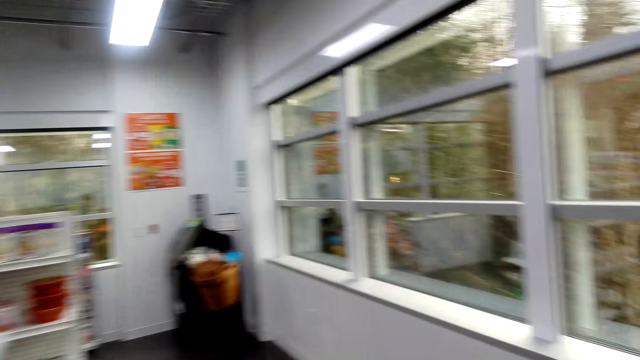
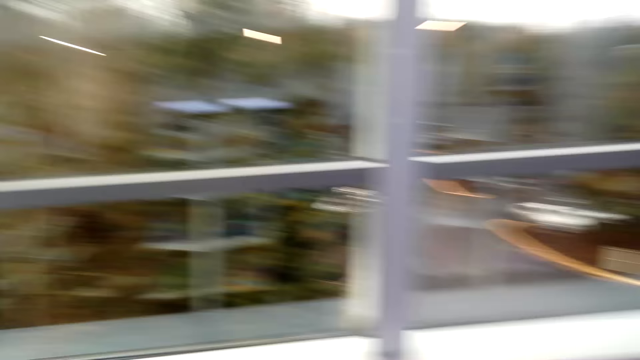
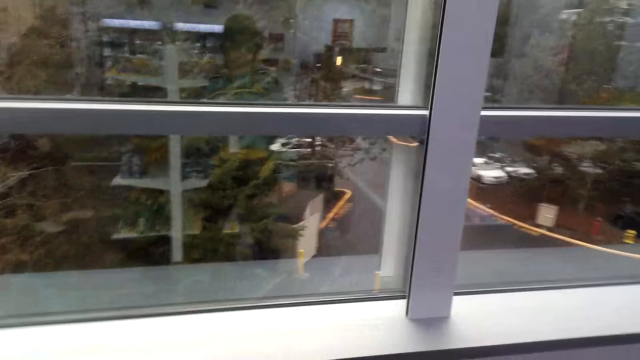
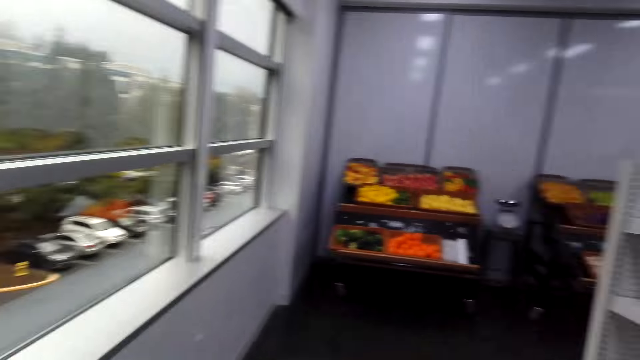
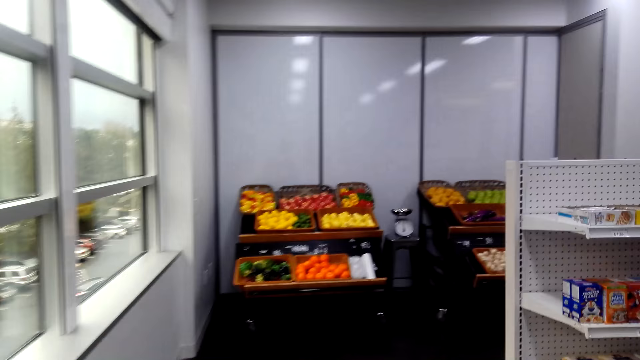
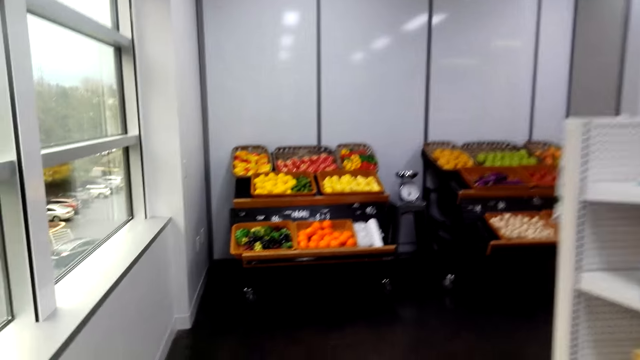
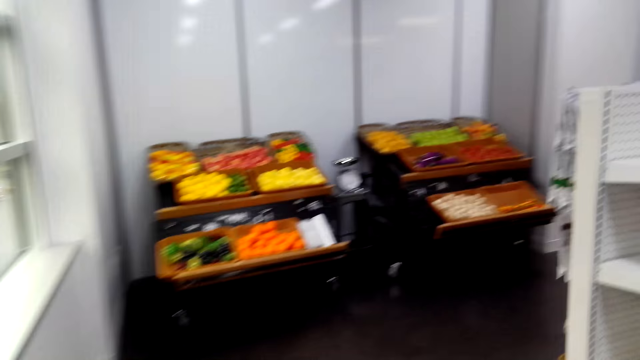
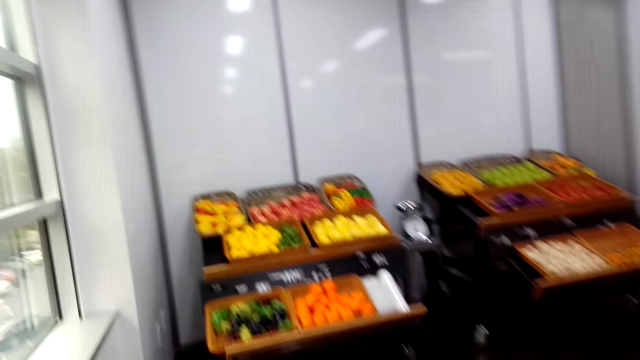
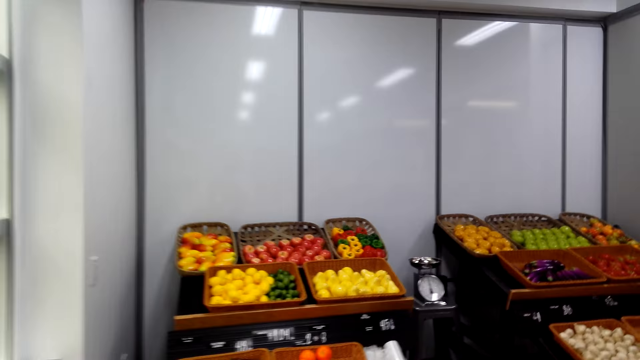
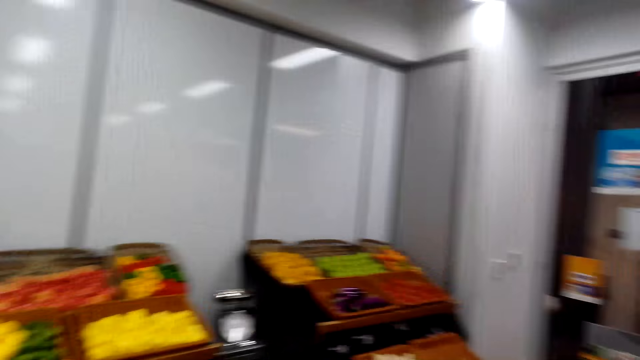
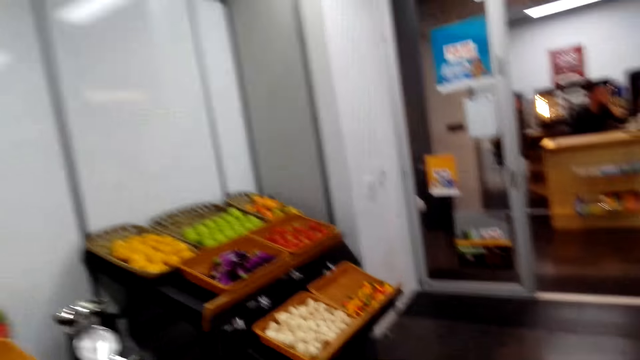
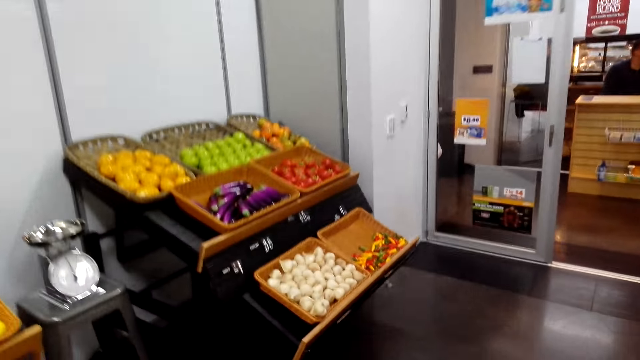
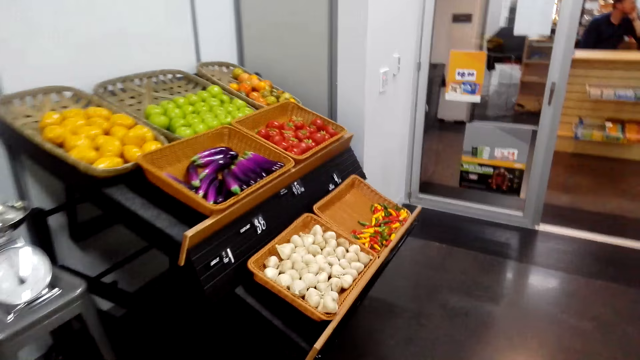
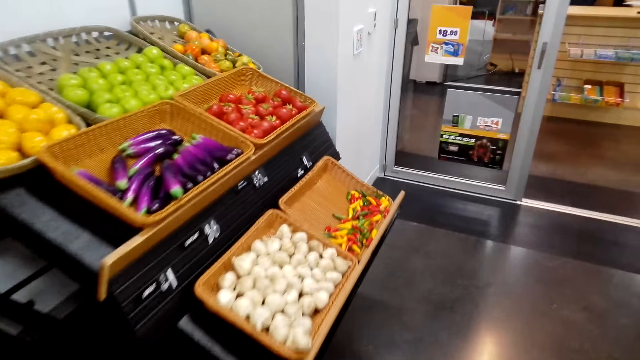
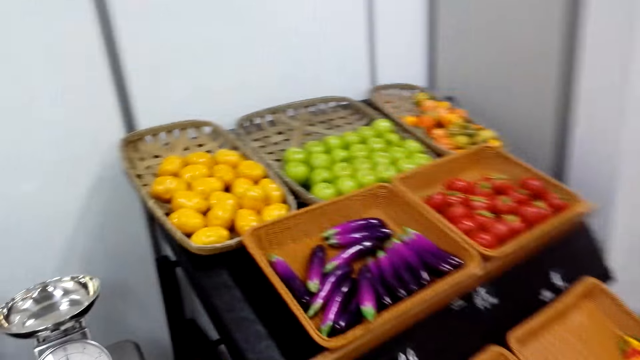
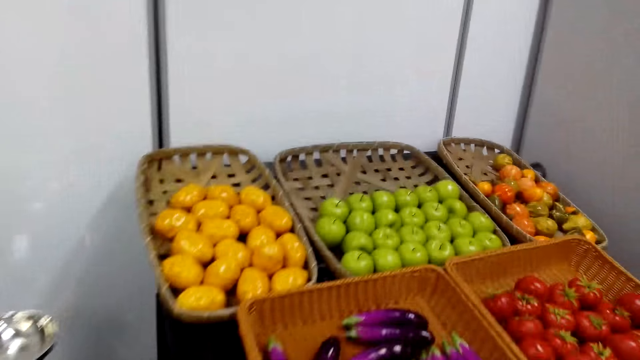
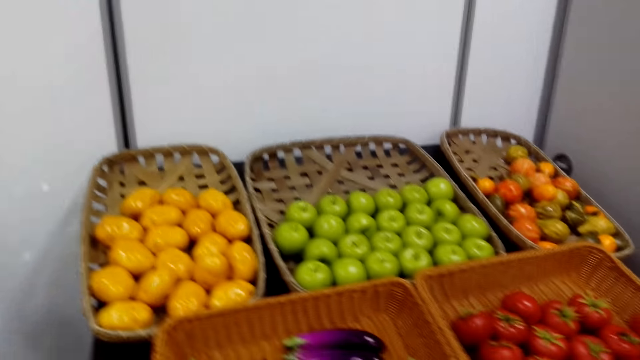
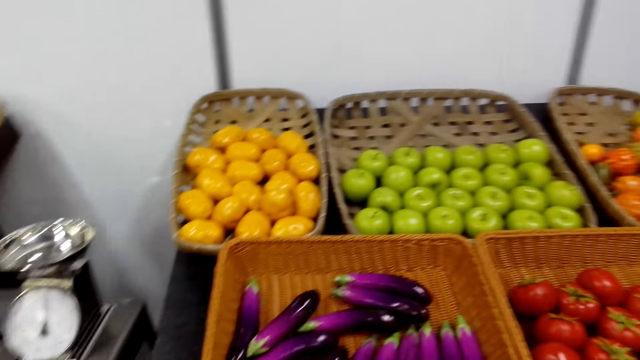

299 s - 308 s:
The camera wearer walks towards the grocery side. They walk around in the store.

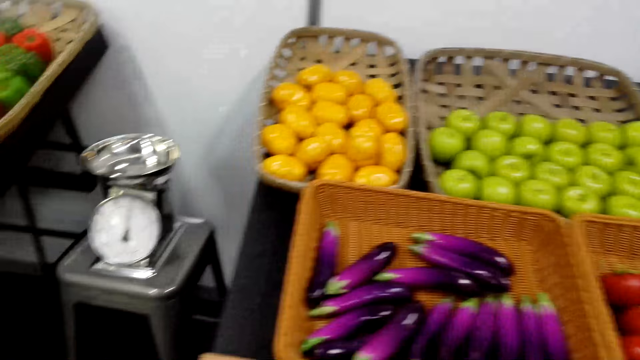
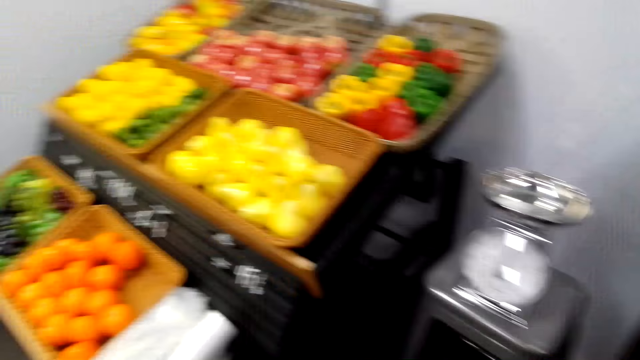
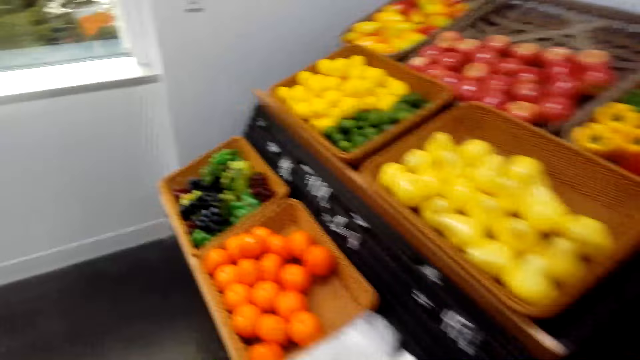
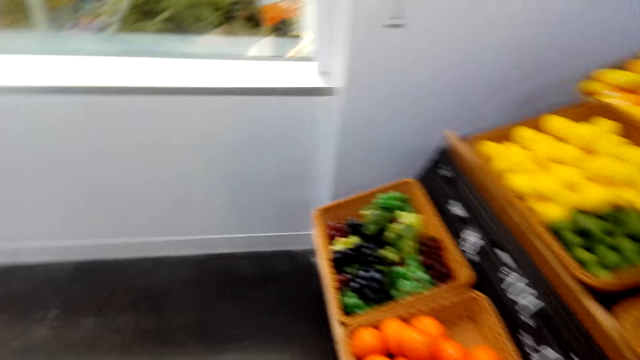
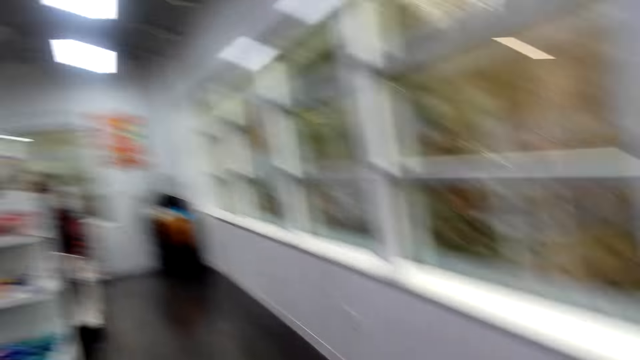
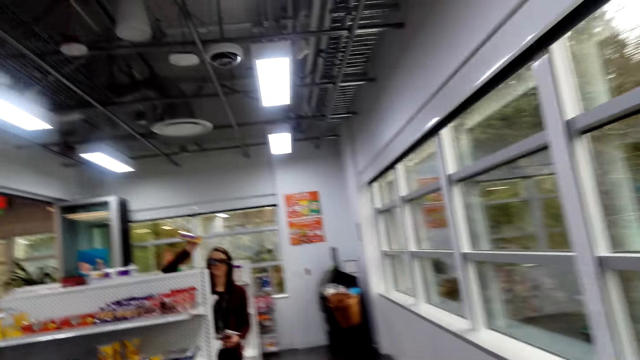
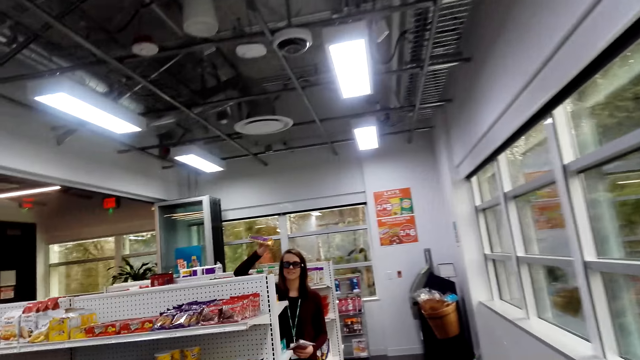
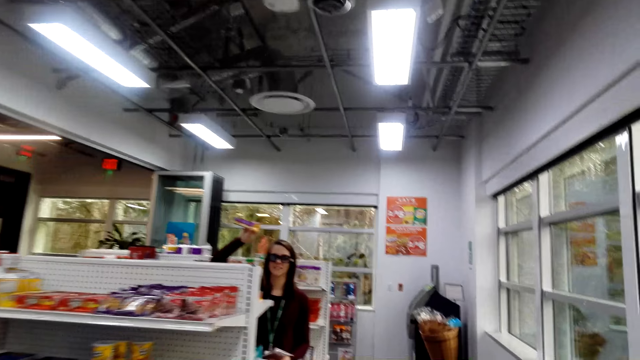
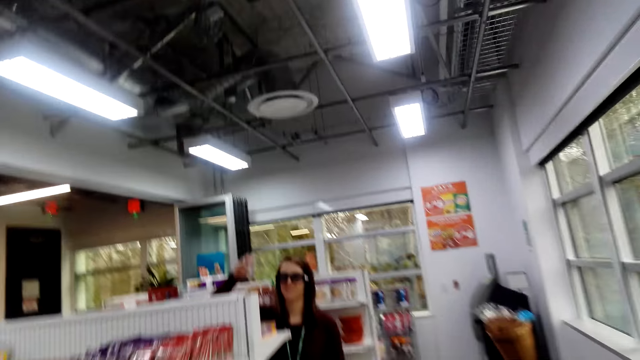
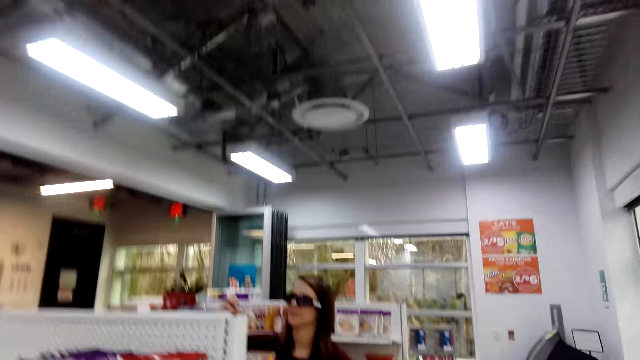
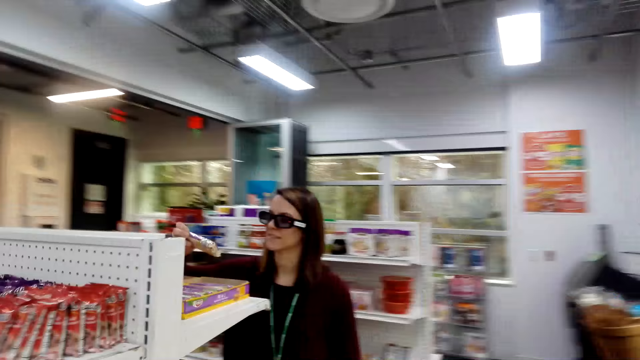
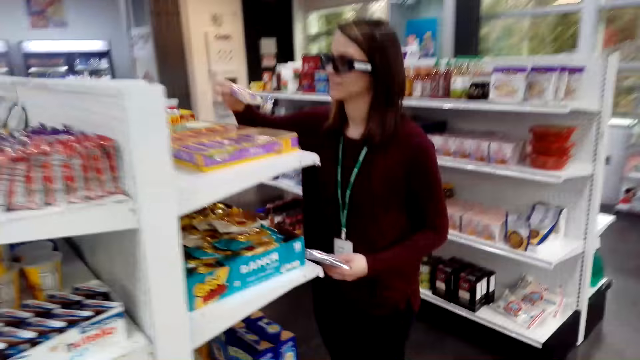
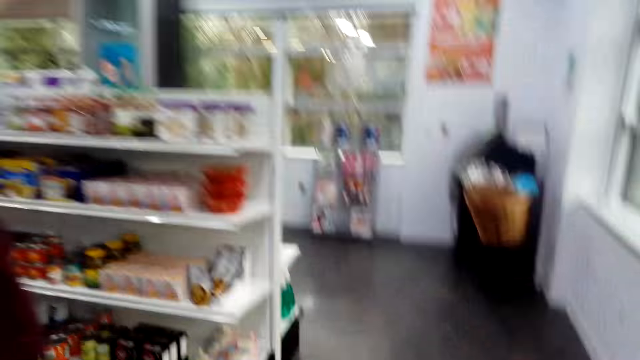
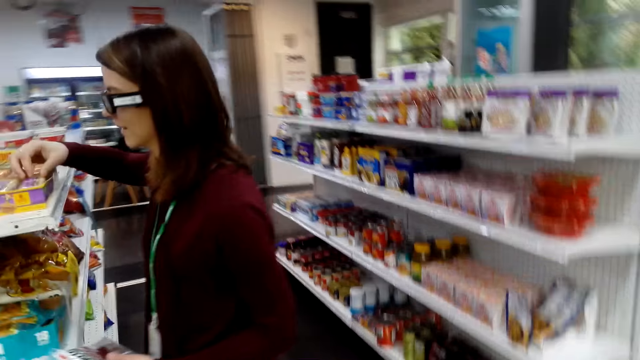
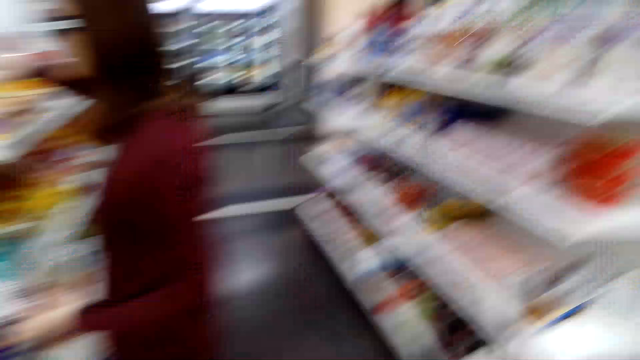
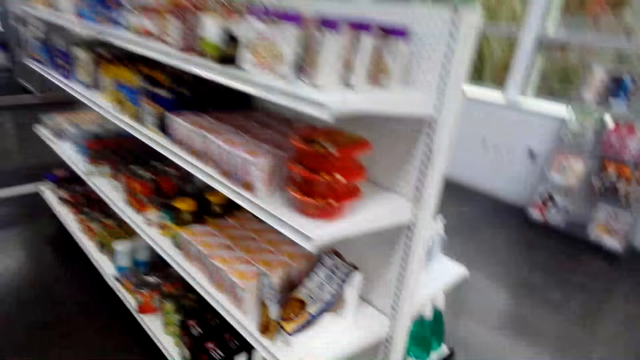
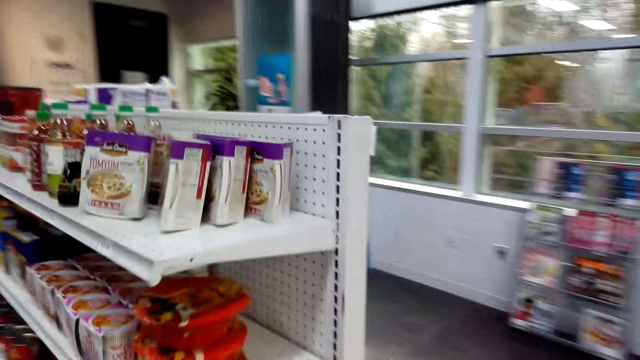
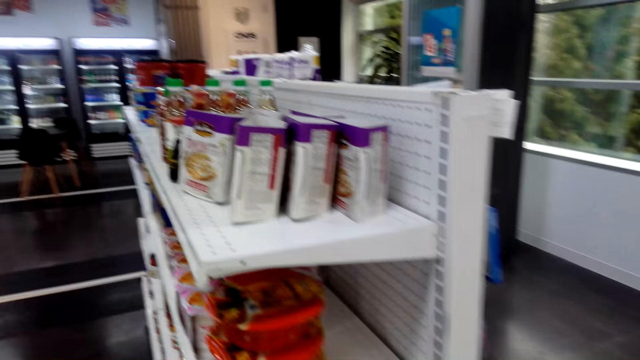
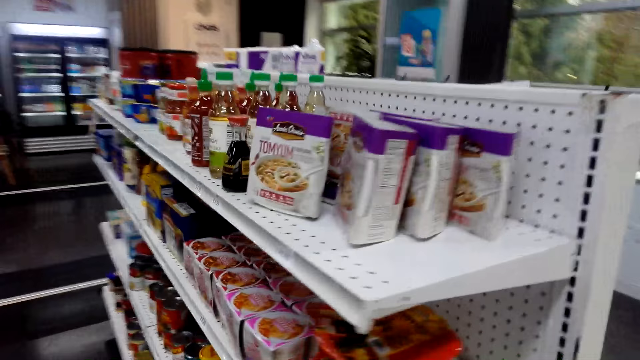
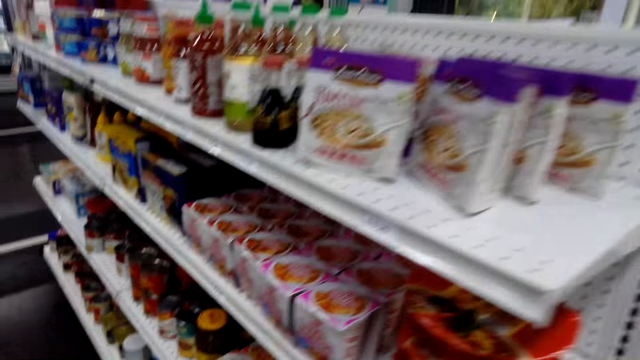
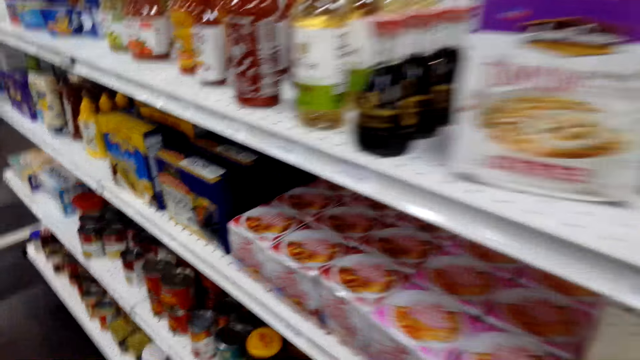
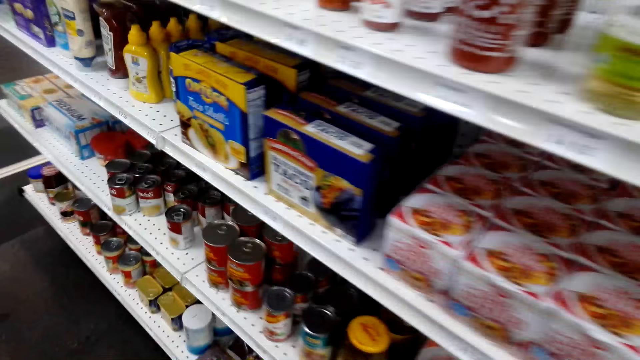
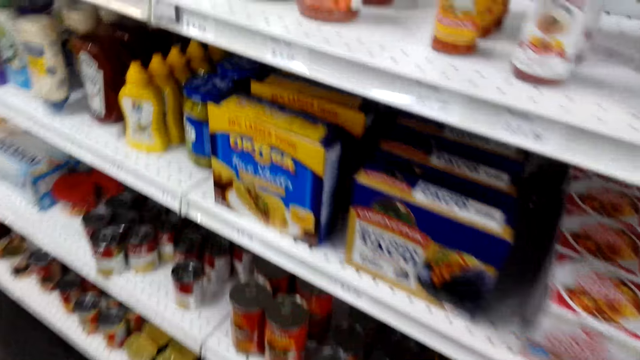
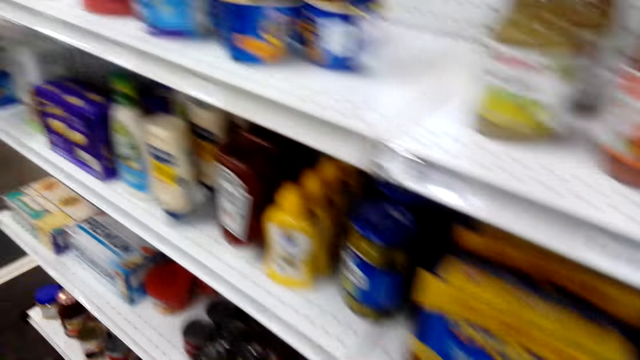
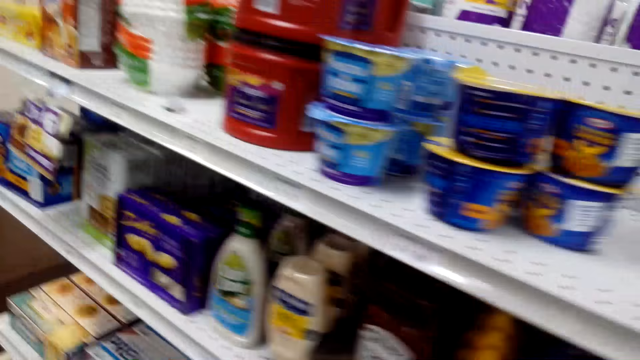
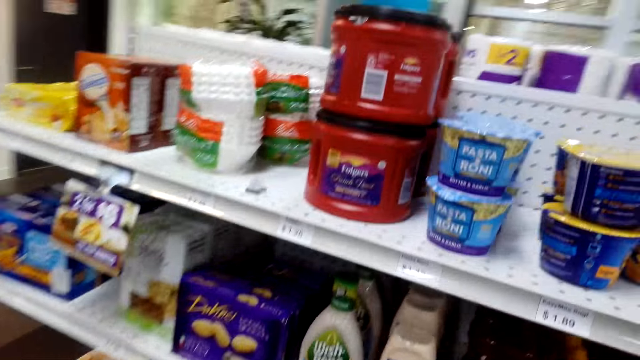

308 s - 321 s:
The camera wearer walks around the shelves.
